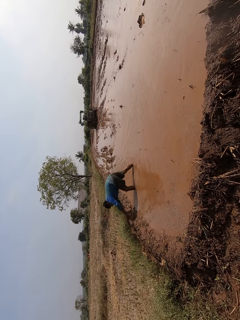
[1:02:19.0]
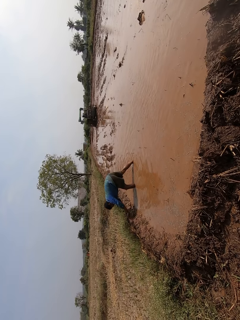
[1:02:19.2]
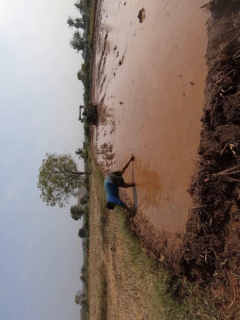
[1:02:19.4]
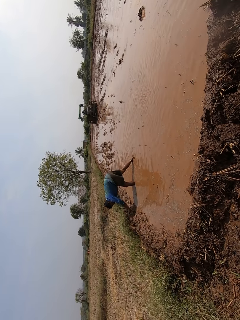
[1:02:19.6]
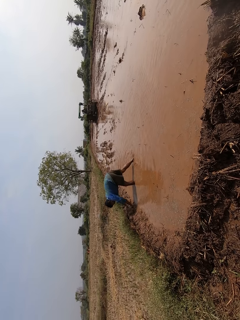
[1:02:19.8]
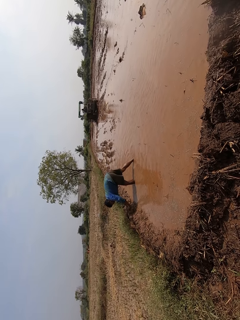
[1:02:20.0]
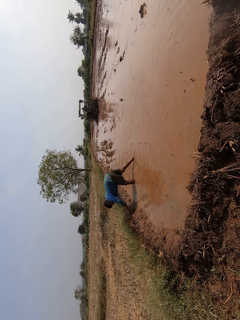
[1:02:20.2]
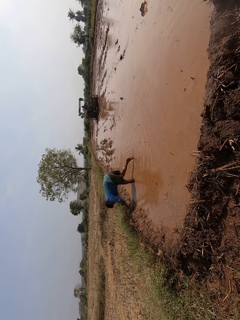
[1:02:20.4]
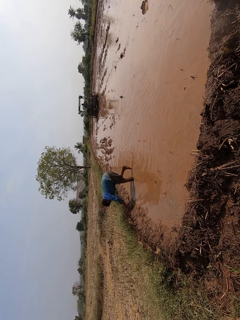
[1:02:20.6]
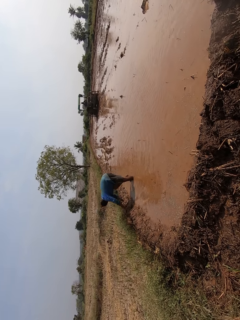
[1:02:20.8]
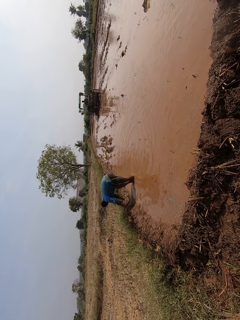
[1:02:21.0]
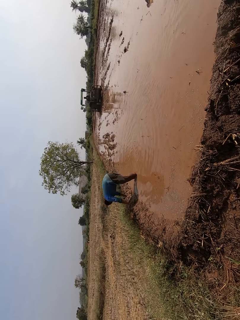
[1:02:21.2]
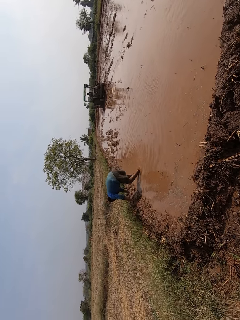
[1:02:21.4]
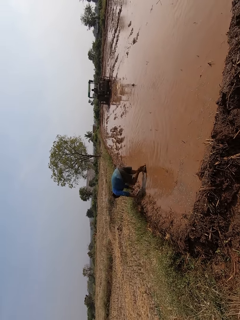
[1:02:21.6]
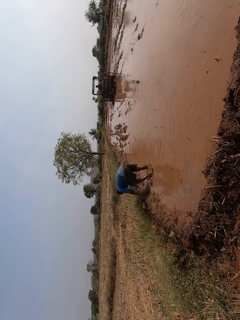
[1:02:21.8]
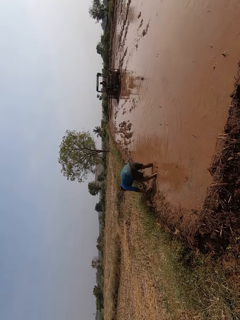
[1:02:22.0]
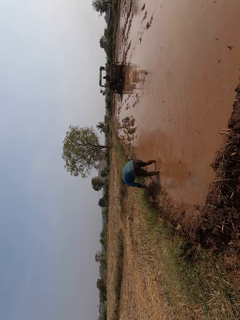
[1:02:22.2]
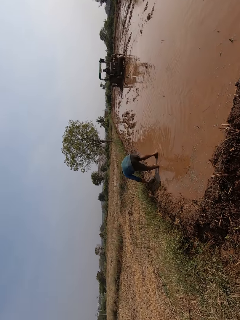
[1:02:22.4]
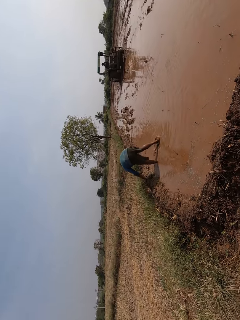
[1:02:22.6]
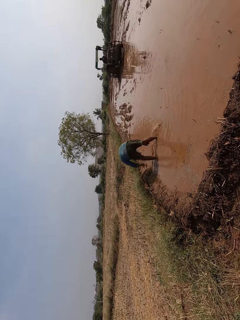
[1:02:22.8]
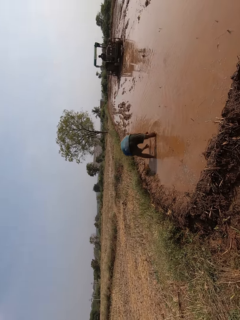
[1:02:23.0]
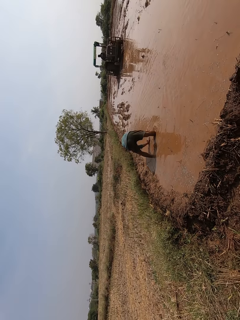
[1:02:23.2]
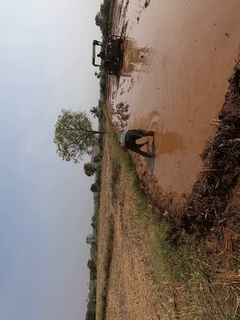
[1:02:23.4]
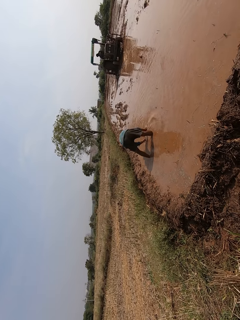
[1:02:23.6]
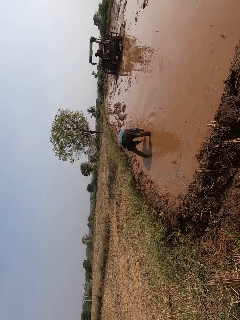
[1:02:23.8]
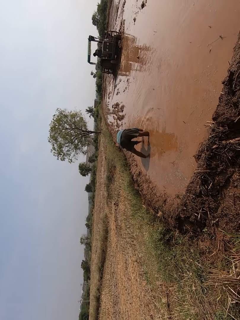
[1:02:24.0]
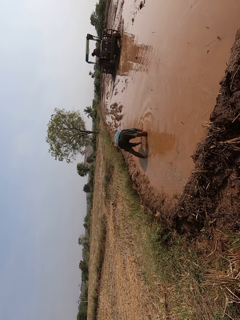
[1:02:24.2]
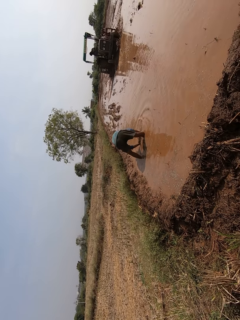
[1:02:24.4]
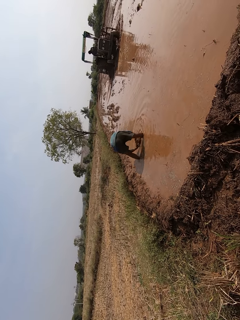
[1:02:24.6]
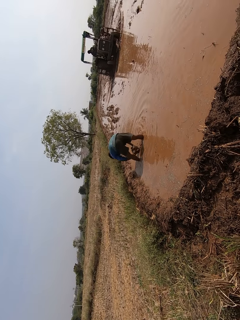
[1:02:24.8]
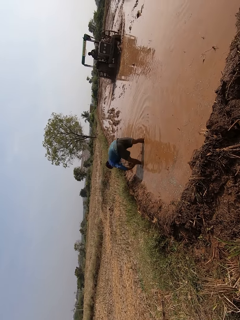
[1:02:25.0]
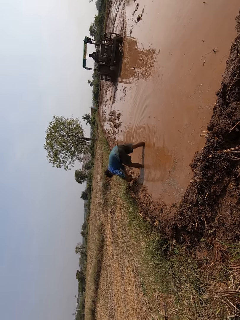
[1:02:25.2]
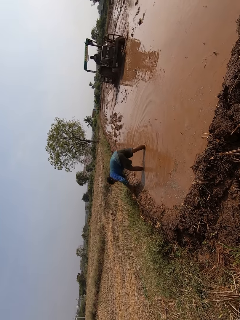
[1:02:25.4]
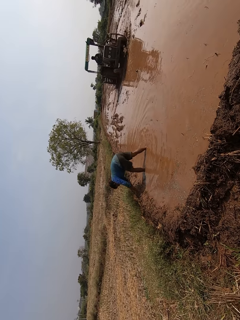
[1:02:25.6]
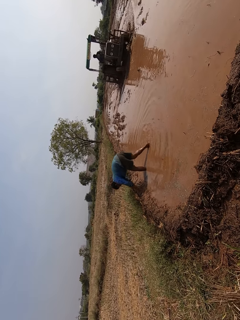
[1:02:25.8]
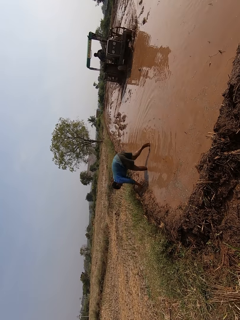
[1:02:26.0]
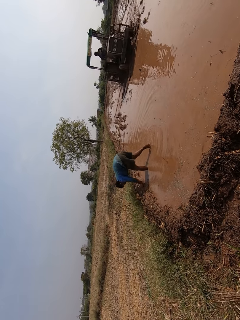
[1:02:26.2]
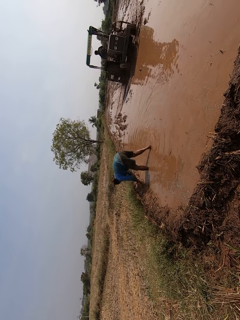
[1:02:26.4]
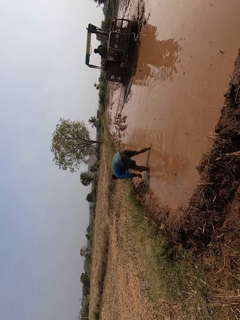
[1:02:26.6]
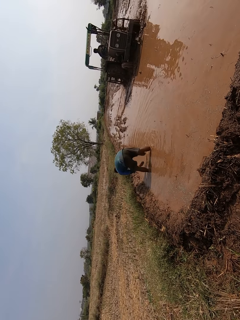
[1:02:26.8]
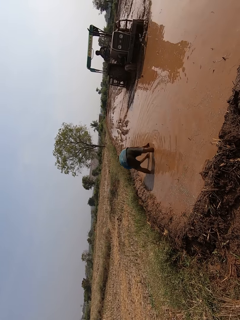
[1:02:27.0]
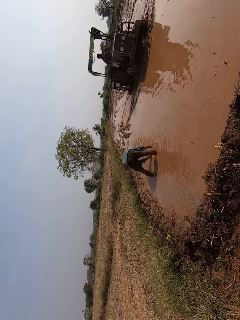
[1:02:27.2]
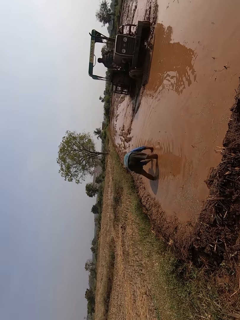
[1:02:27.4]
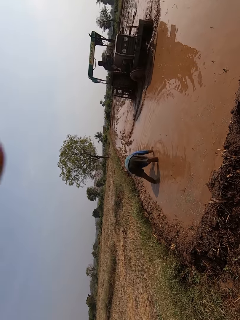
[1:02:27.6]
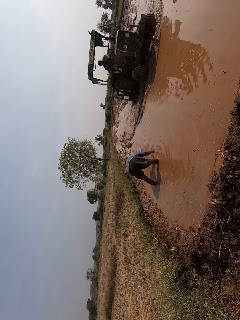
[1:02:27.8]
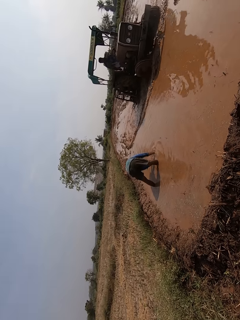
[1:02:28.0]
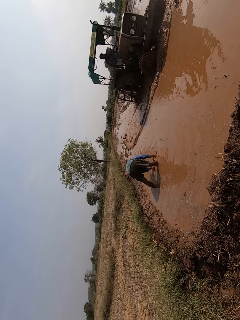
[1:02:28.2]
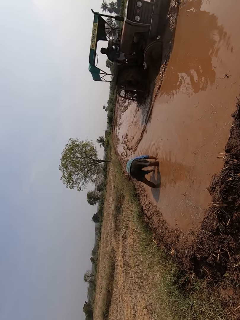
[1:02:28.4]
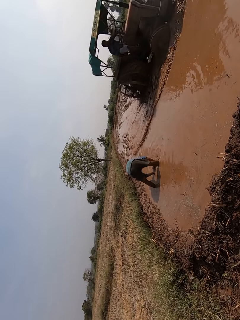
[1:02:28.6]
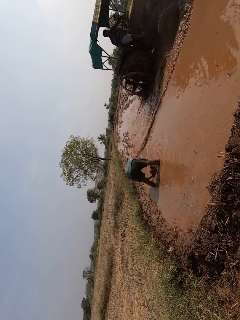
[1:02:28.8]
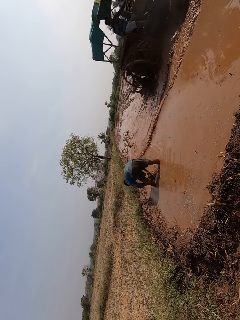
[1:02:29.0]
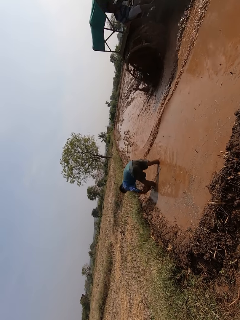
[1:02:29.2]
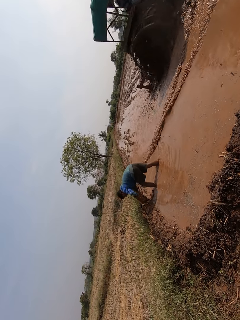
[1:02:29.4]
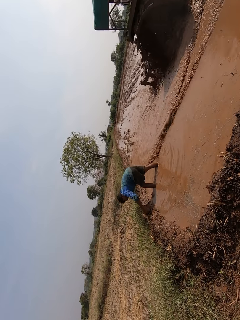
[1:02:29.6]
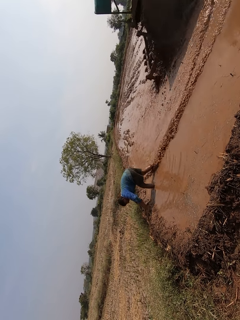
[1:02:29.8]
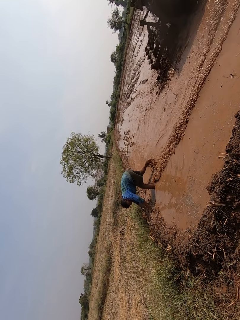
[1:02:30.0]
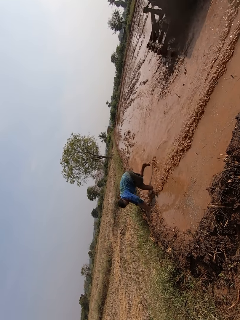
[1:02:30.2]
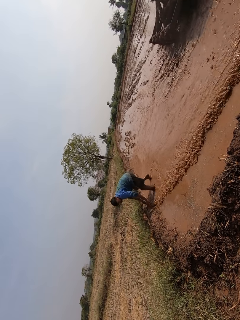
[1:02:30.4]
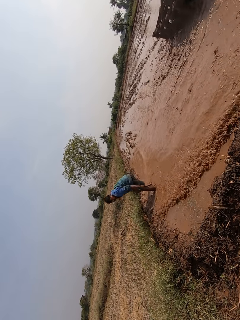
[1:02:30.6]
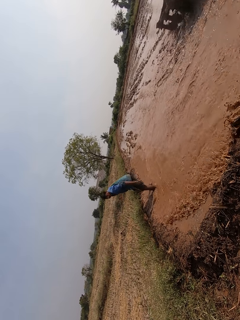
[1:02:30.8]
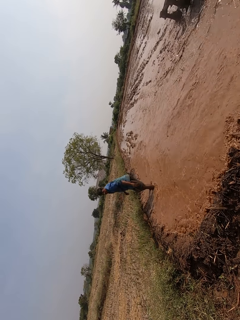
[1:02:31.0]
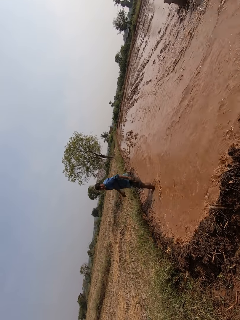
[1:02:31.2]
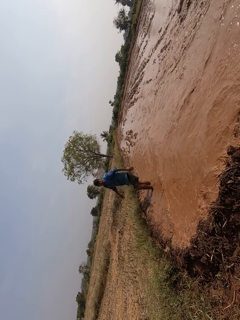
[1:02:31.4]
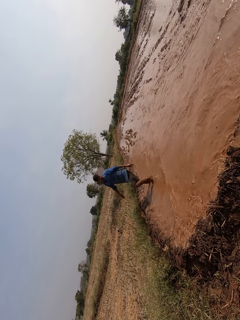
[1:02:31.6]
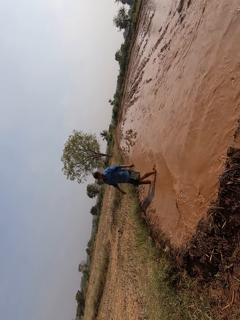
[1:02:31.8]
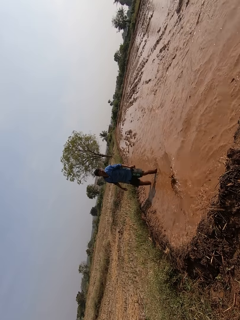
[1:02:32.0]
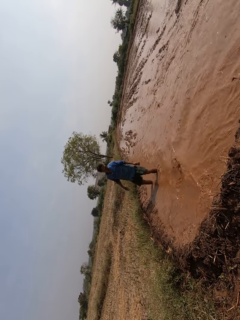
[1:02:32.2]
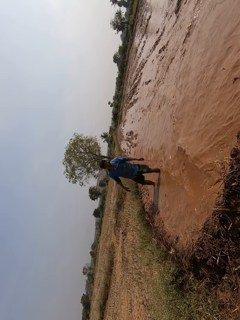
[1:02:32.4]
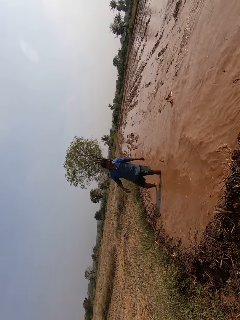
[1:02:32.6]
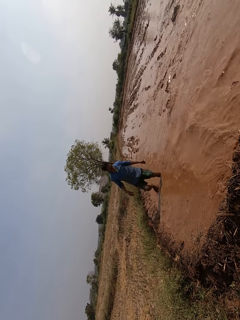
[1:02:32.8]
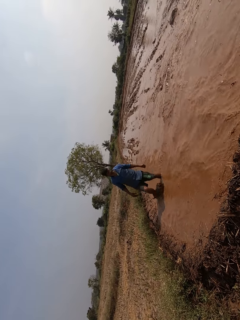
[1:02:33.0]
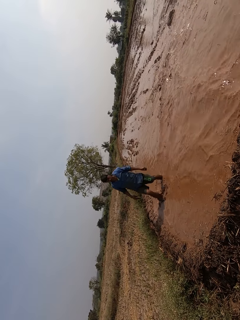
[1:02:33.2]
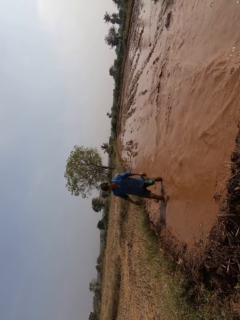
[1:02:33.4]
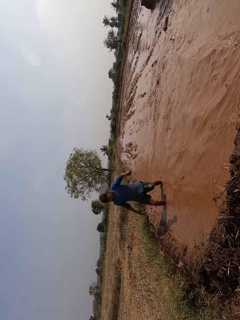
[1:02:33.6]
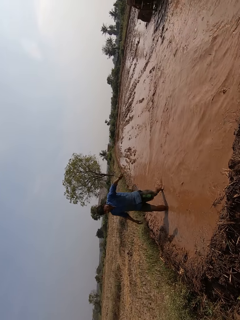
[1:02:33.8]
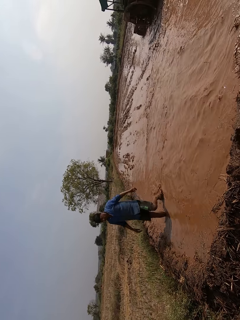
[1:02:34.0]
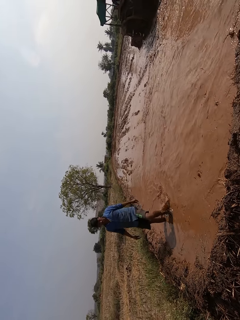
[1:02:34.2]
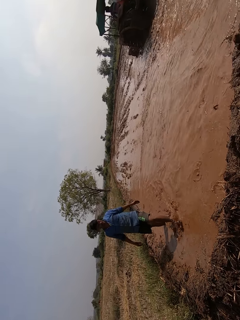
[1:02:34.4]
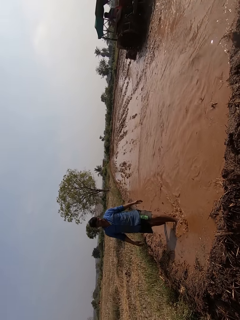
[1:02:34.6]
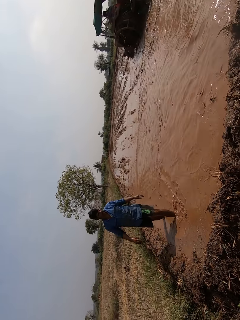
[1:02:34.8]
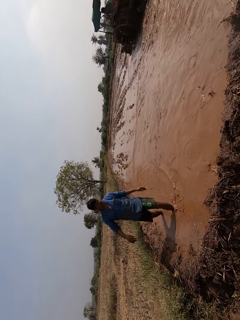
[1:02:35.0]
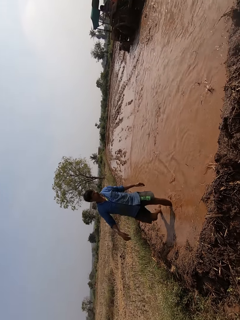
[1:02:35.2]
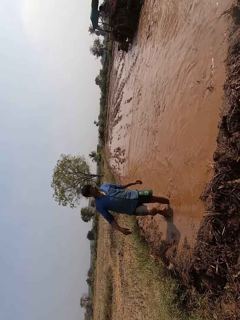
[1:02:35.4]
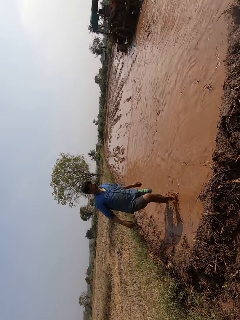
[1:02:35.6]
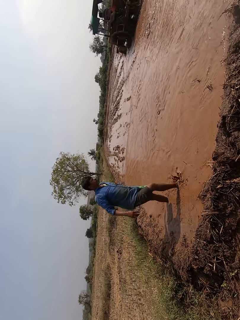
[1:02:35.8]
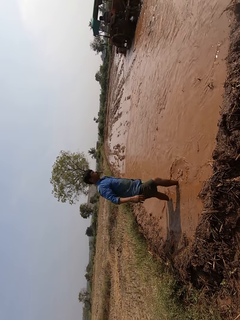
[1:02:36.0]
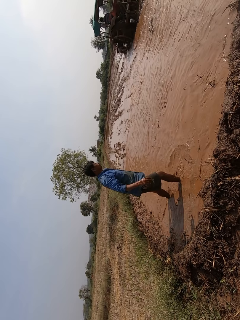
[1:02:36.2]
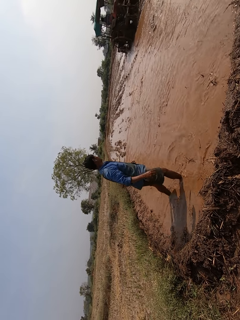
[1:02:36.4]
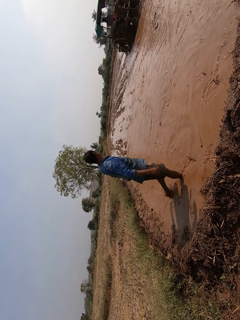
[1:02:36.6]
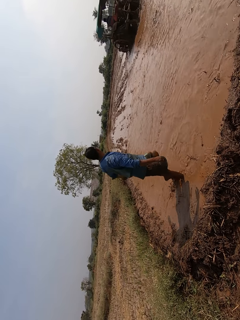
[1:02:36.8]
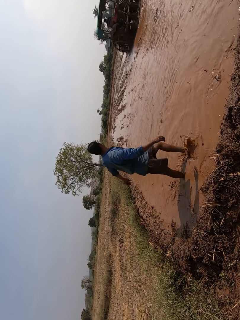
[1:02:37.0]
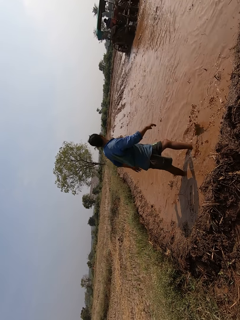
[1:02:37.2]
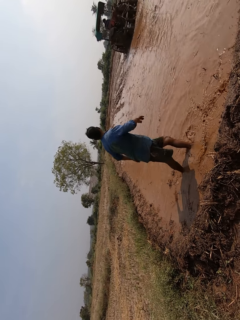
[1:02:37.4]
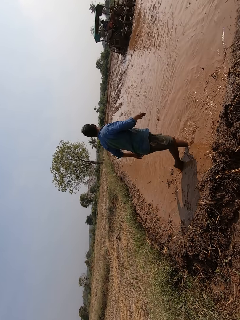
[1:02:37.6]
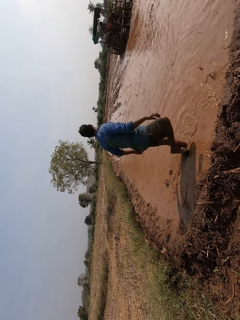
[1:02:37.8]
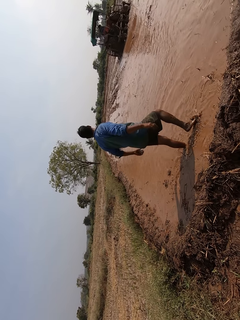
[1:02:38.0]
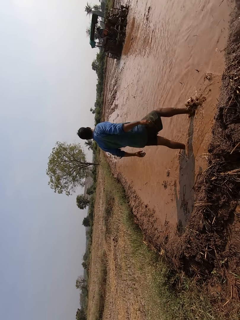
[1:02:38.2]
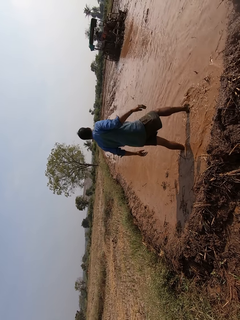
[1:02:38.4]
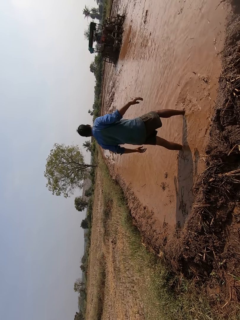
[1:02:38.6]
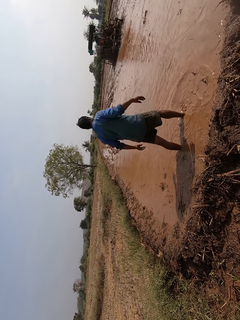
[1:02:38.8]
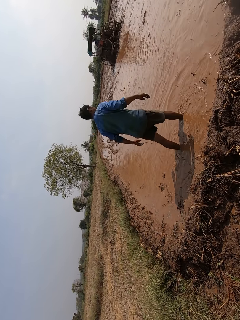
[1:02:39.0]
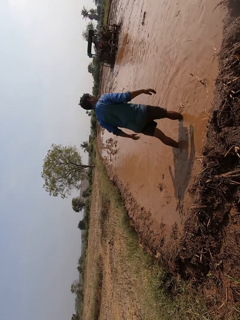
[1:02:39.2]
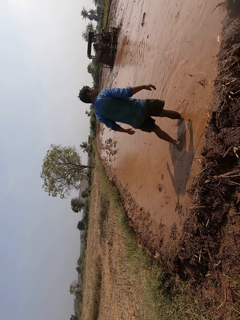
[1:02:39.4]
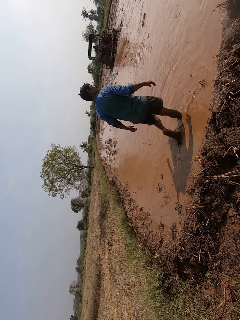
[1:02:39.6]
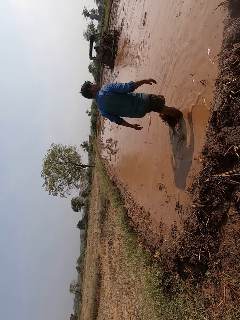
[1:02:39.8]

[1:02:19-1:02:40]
The man puts the sand on the ground with his hands. The man packs the sand from the mud with his hands. The man puts the sand on the ground with his hands. The man packs the sand from the mud with his hands. The man puts the sand on the ground with his hands. The man walks in the mud.
